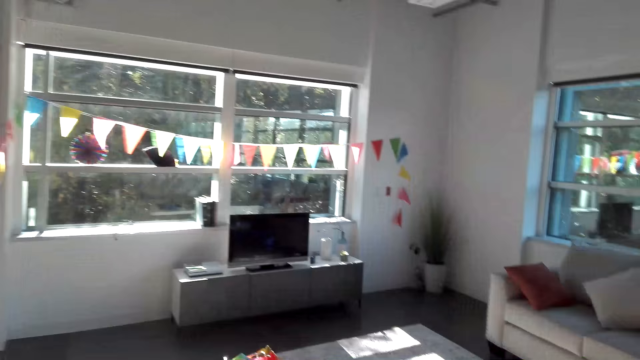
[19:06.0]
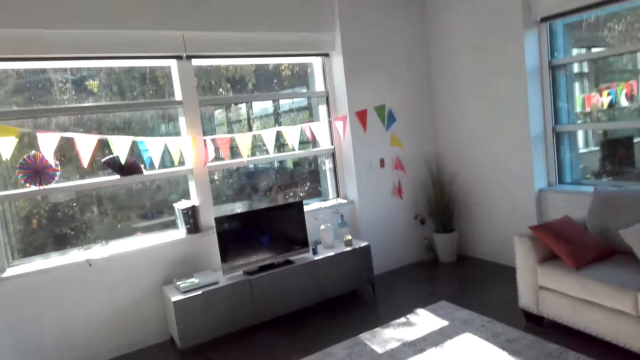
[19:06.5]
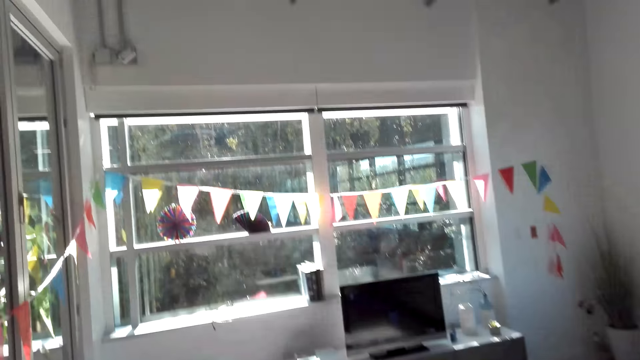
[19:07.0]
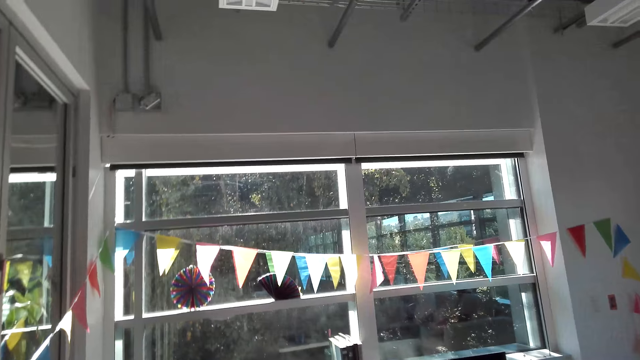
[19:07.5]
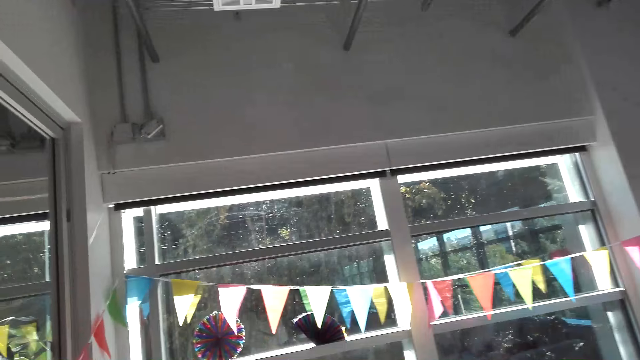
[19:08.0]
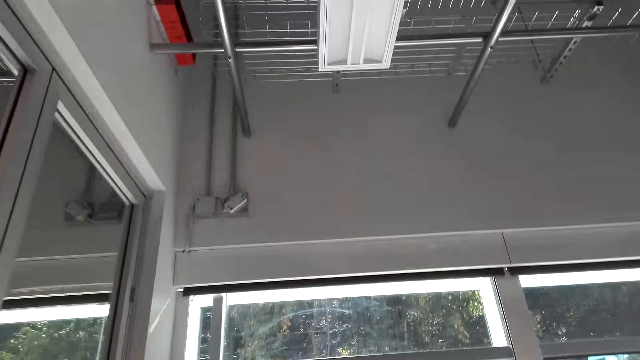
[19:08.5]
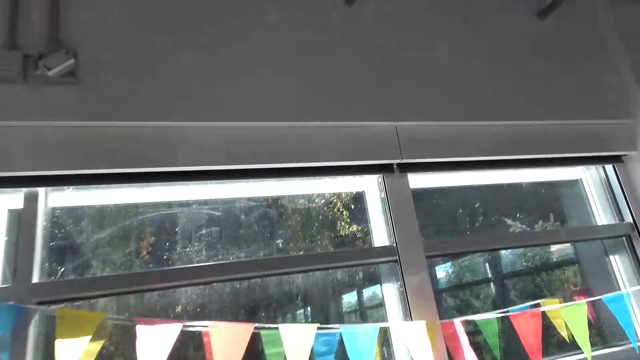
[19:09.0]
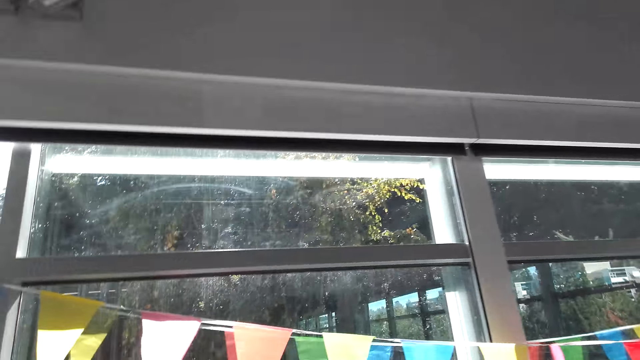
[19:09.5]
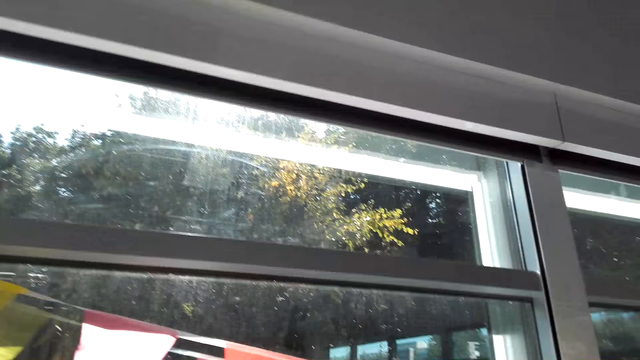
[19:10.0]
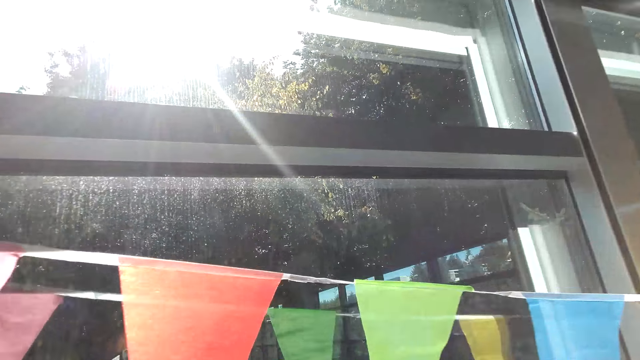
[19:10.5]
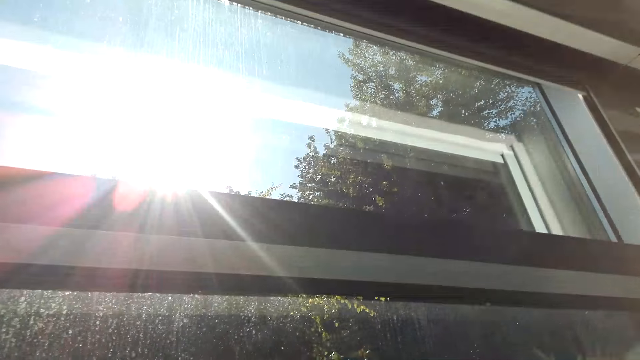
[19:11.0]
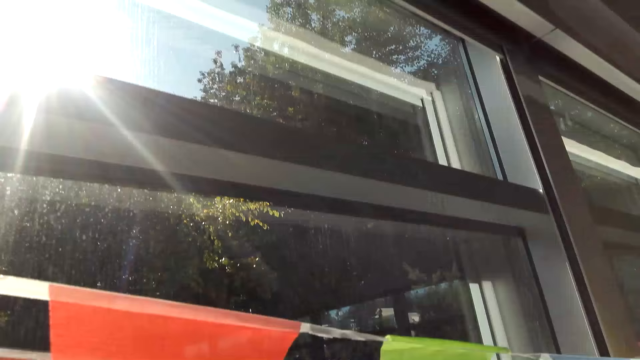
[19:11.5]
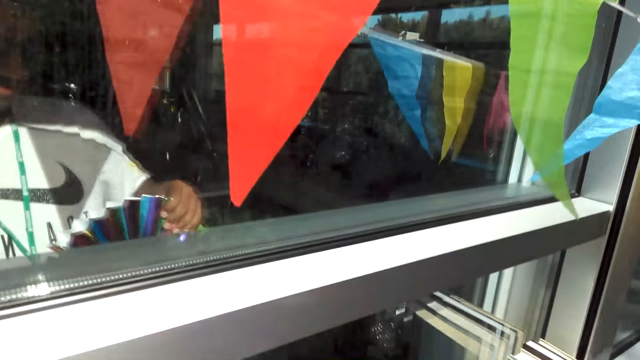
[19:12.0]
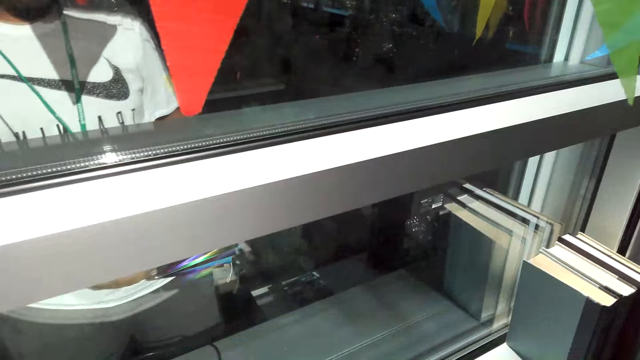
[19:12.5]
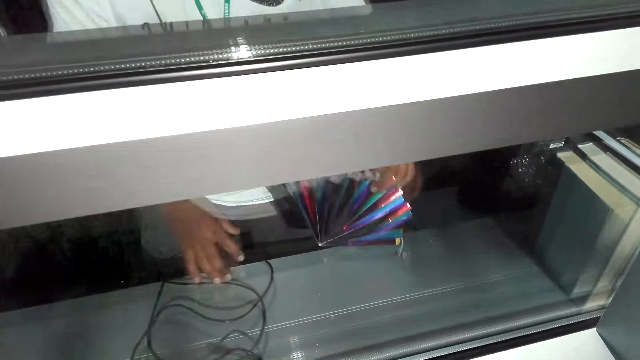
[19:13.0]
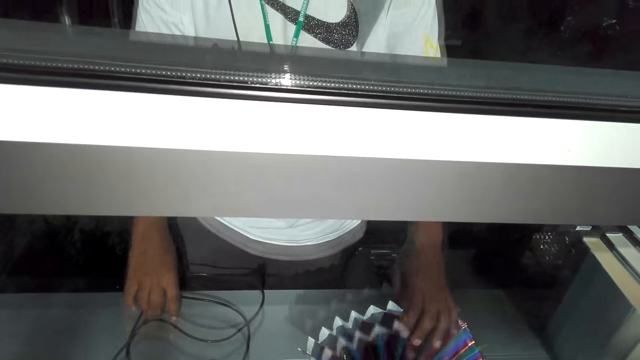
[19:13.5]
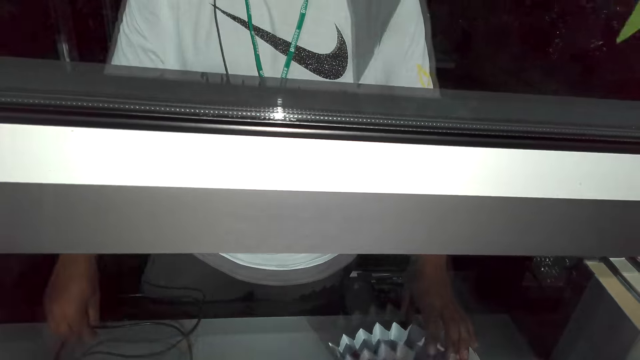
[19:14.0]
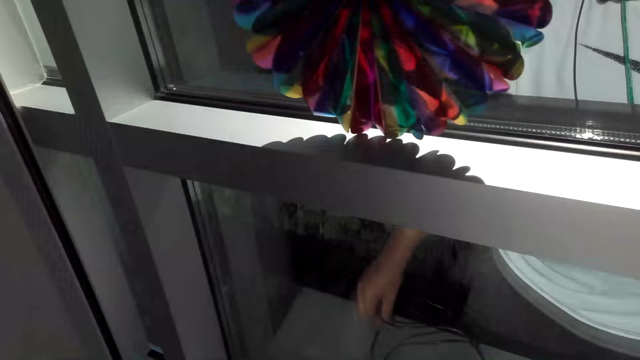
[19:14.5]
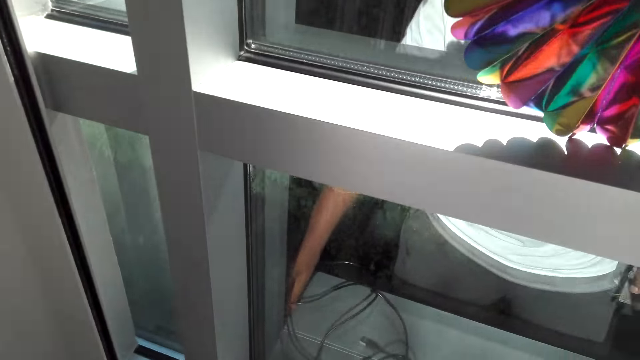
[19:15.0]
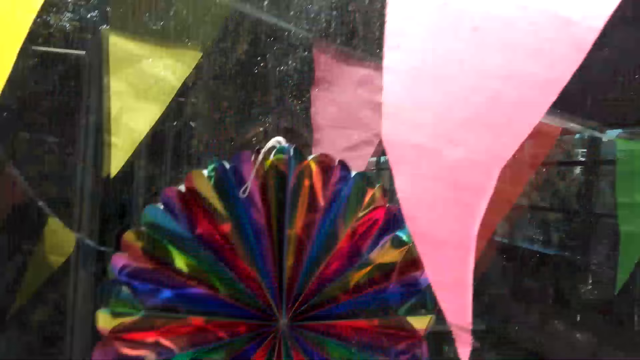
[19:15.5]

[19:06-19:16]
The camera wearer holds a paper décor with his hand. He holds a cable with his hand. He puts the paper craft on the table.

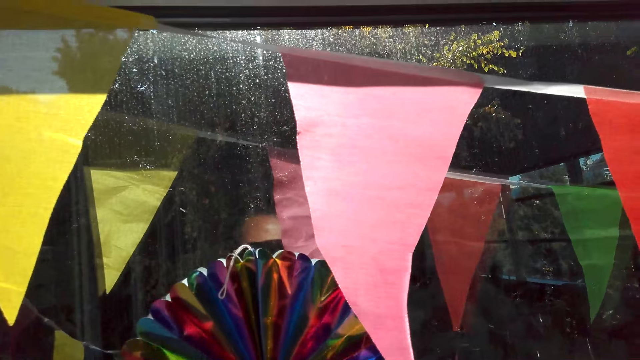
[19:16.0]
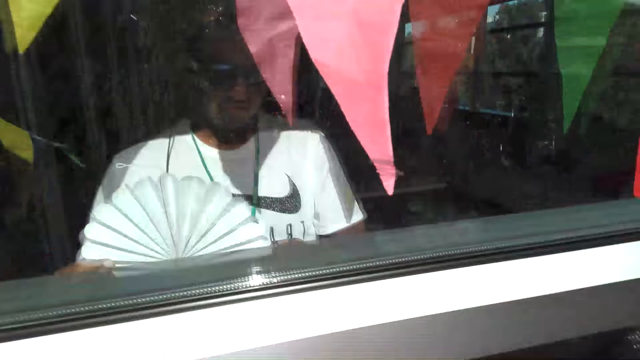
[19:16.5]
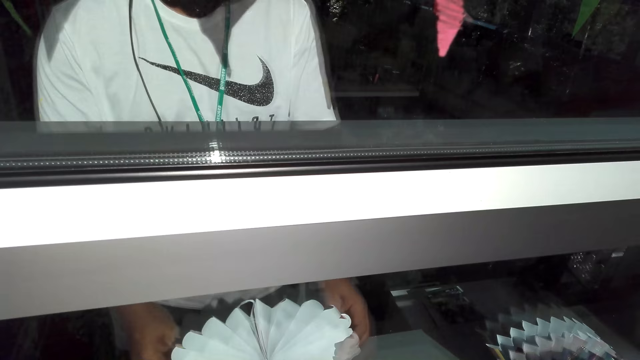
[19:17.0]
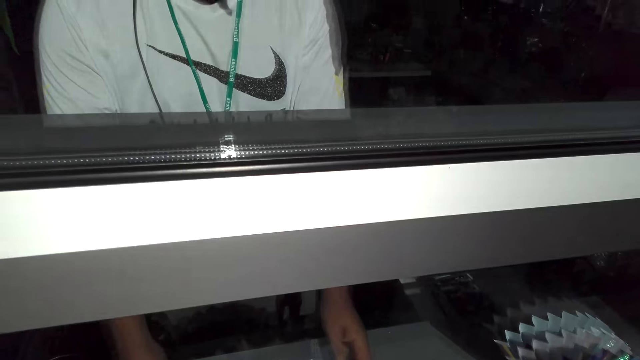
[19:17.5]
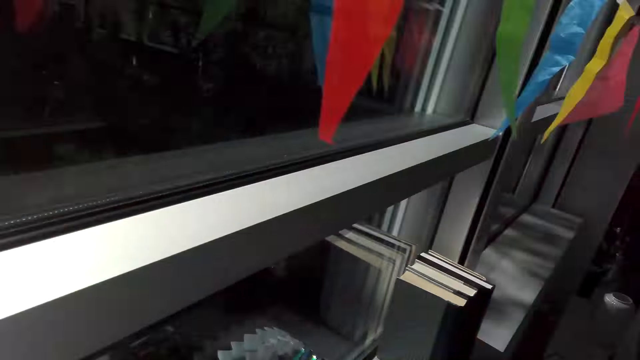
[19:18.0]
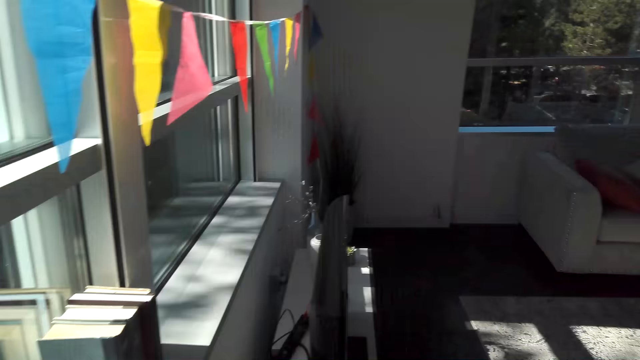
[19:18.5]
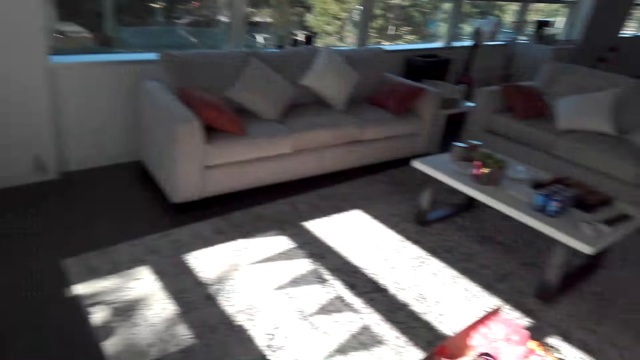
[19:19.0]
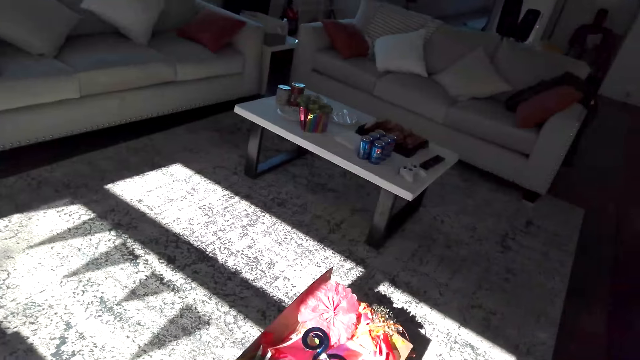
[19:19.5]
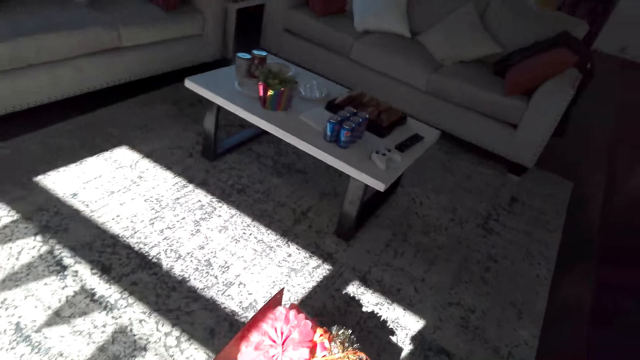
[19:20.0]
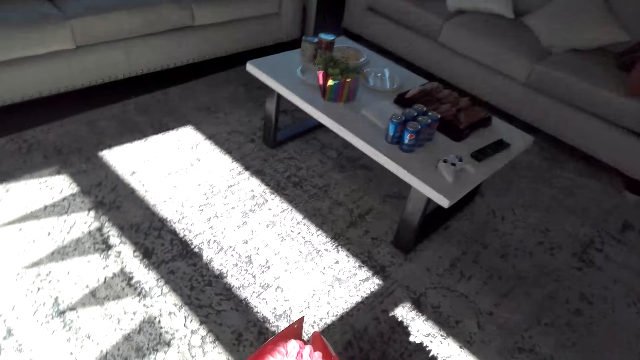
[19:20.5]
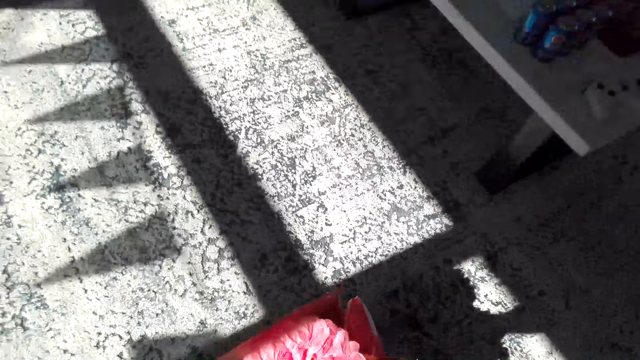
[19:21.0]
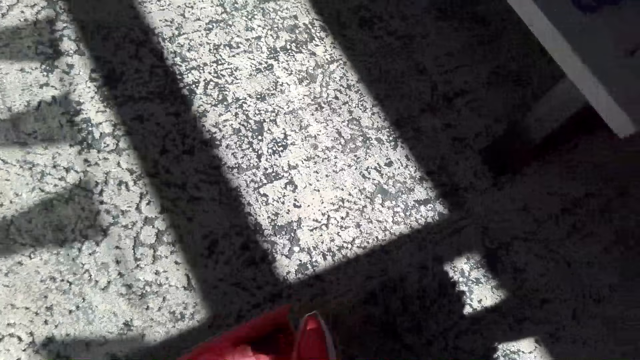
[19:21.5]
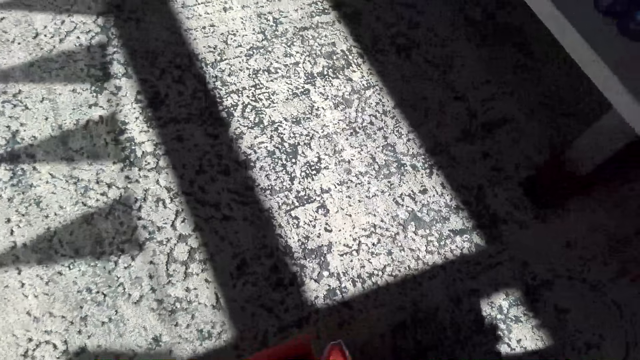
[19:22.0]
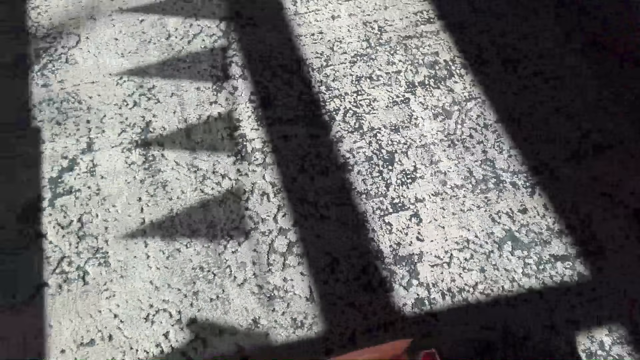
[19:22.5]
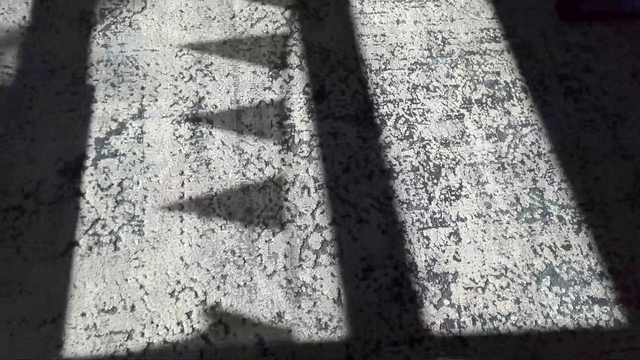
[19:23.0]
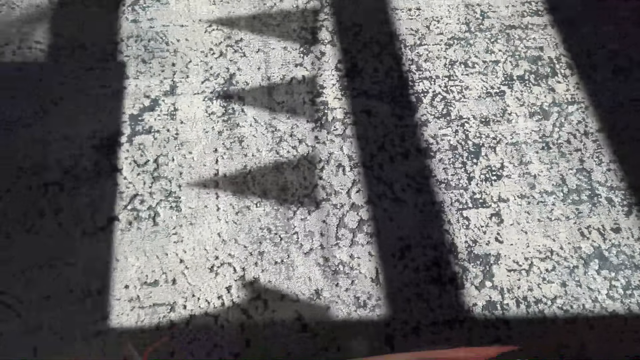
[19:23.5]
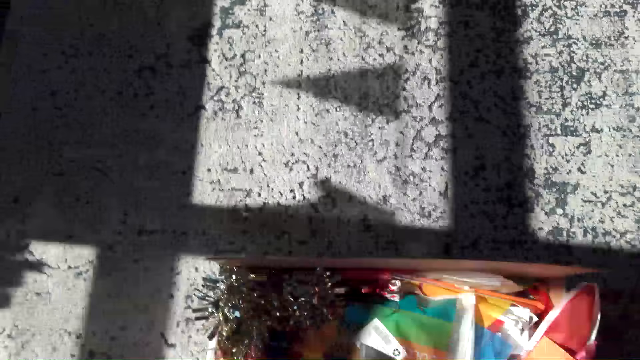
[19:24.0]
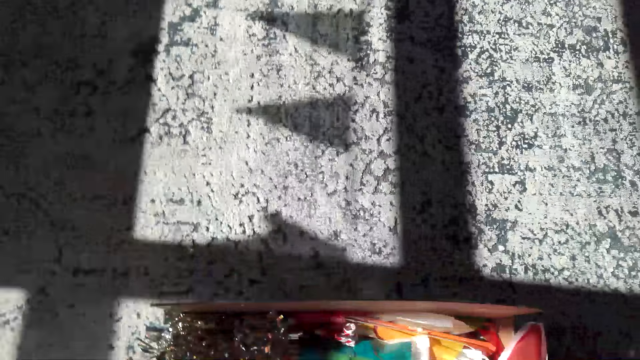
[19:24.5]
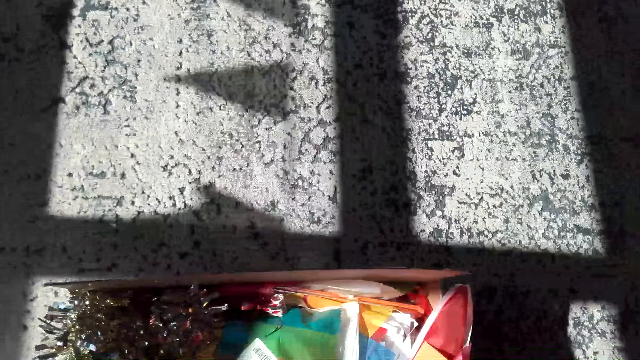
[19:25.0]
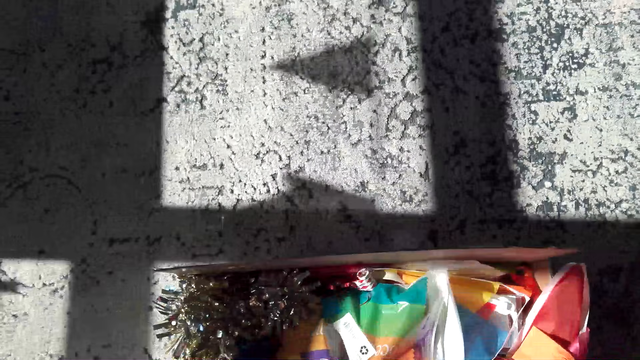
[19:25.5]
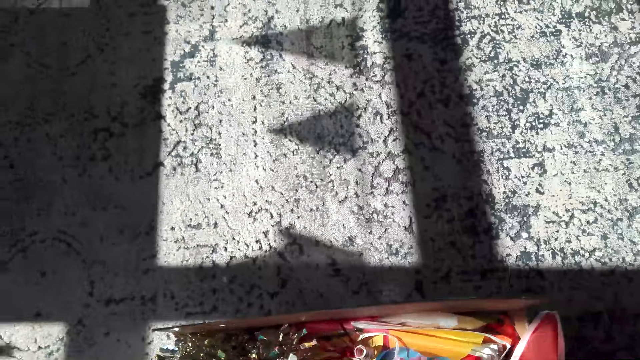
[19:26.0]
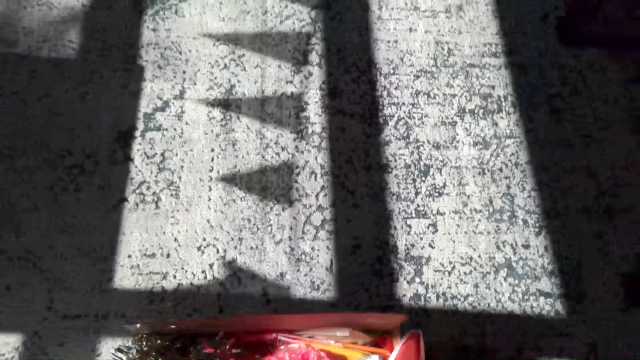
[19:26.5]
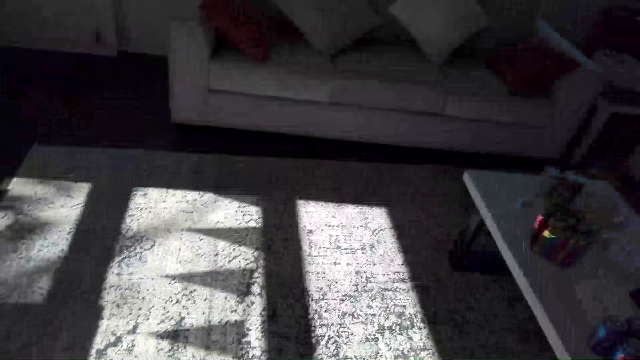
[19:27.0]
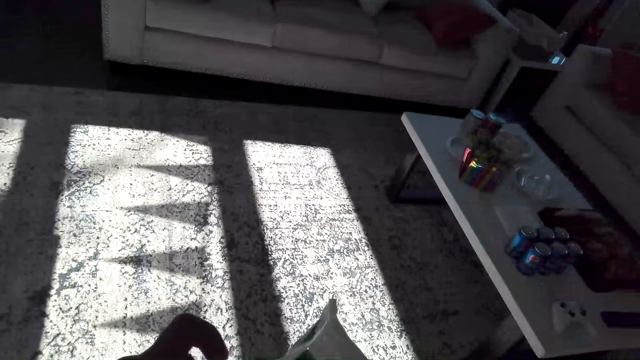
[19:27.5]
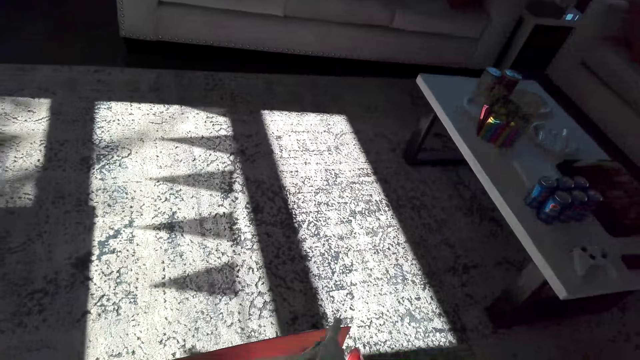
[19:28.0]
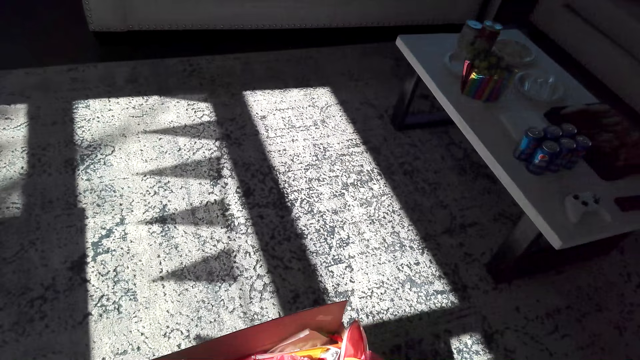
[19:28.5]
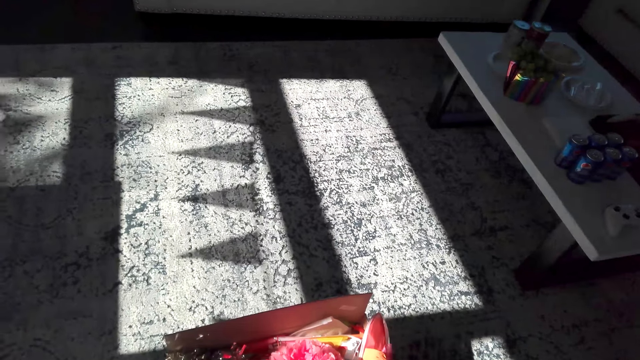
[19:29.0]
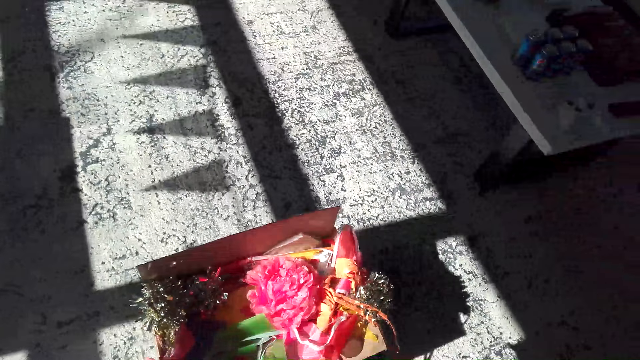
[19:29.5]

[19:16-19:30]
The camera wearer picks up a paper décor. They place down the paper décor. They walk around the room. They pick up a paper package. They walk around the room.
